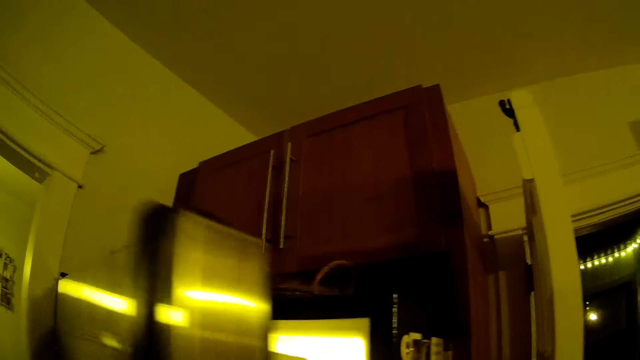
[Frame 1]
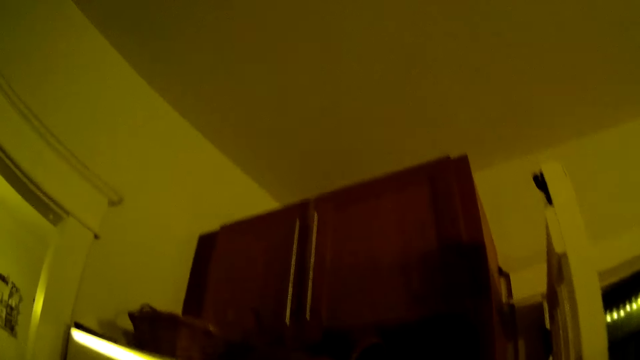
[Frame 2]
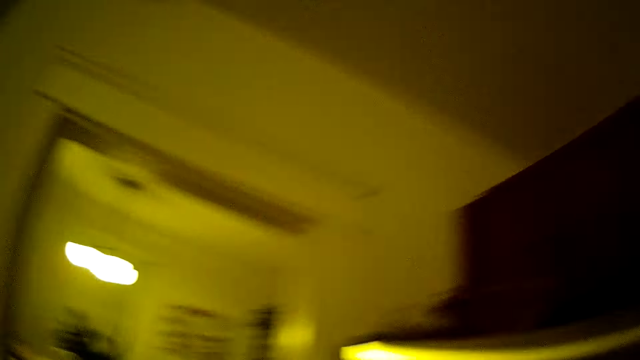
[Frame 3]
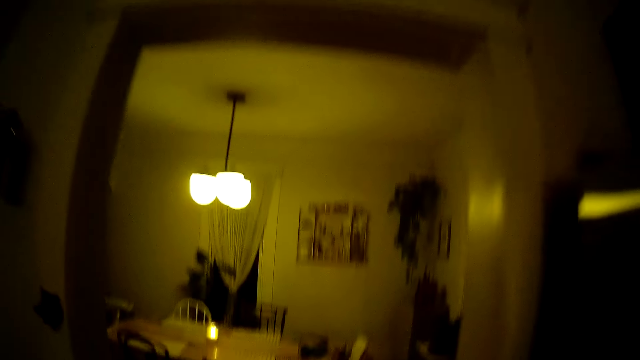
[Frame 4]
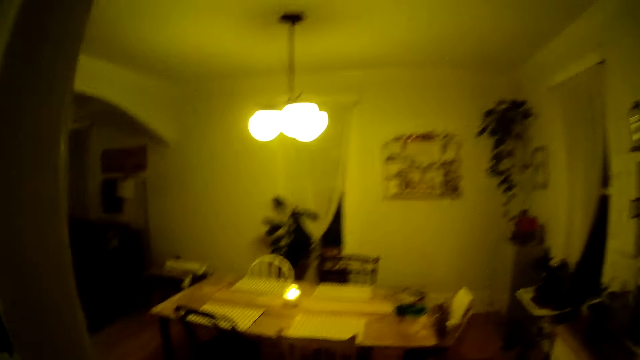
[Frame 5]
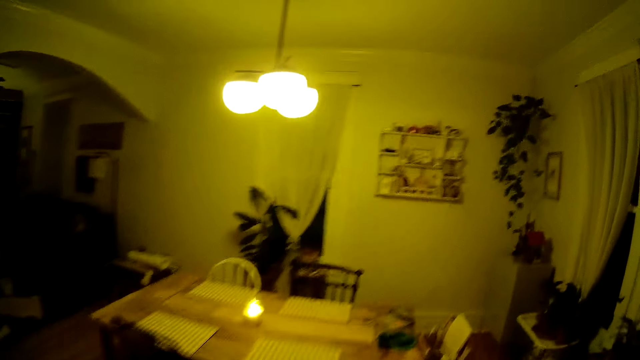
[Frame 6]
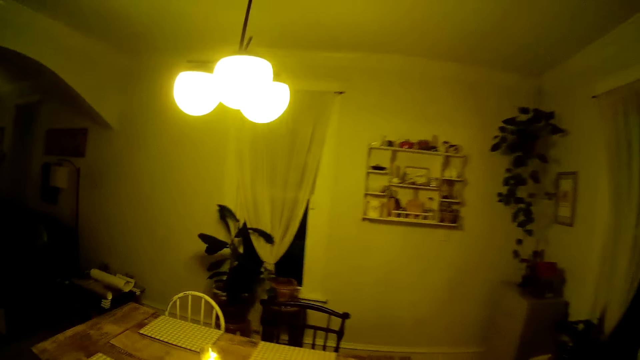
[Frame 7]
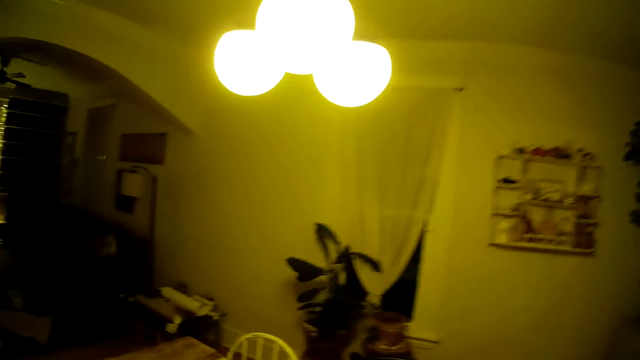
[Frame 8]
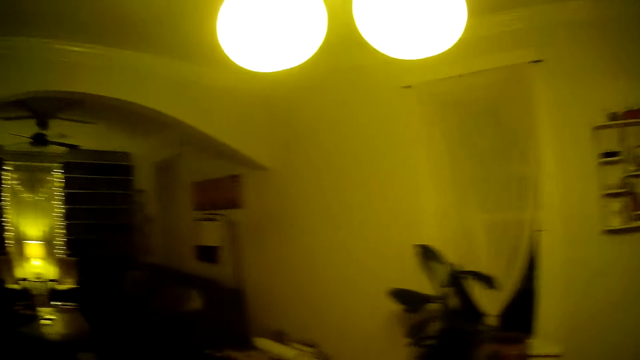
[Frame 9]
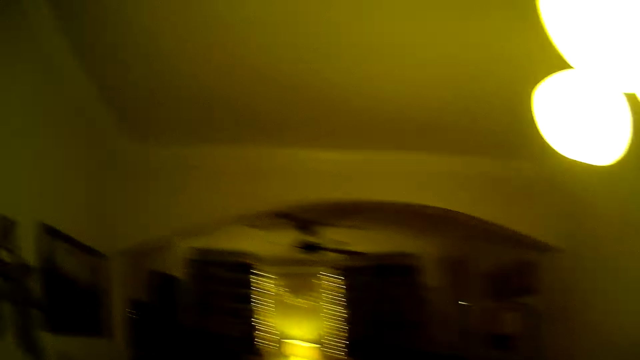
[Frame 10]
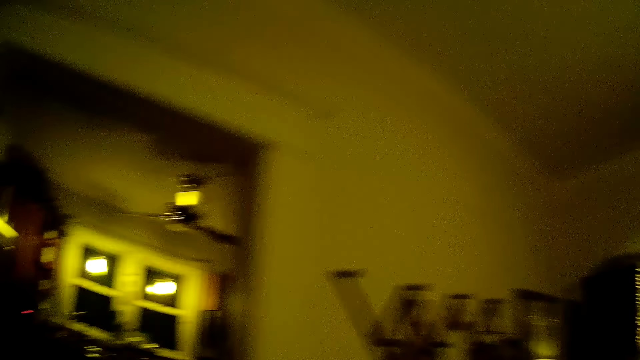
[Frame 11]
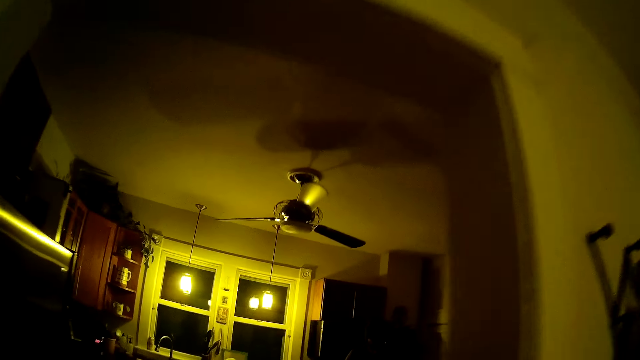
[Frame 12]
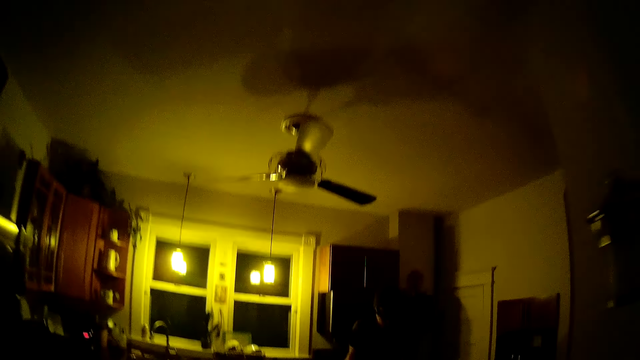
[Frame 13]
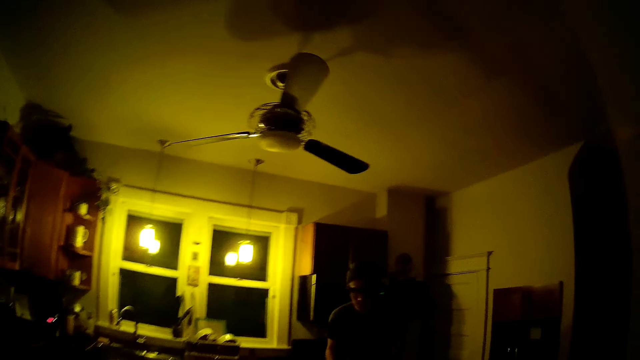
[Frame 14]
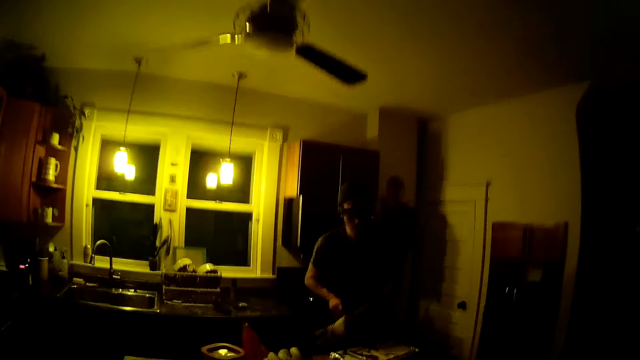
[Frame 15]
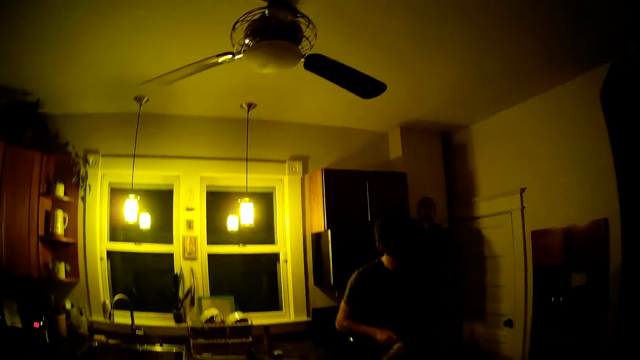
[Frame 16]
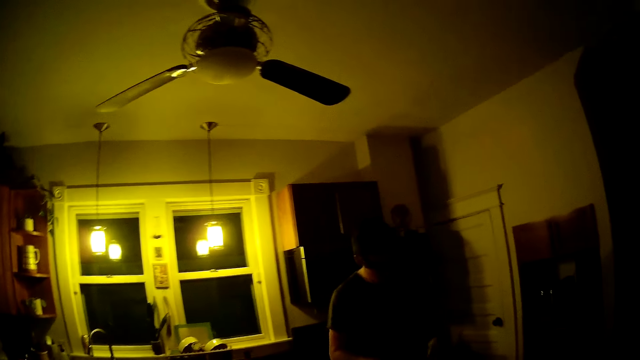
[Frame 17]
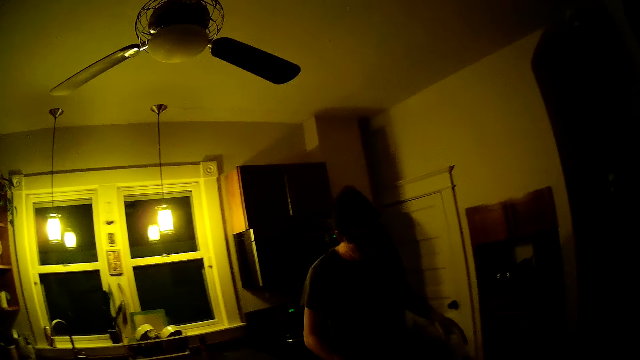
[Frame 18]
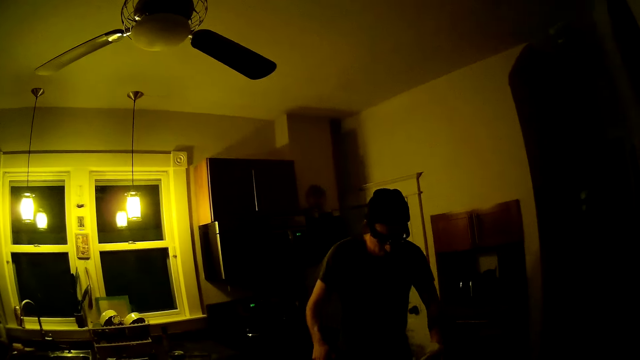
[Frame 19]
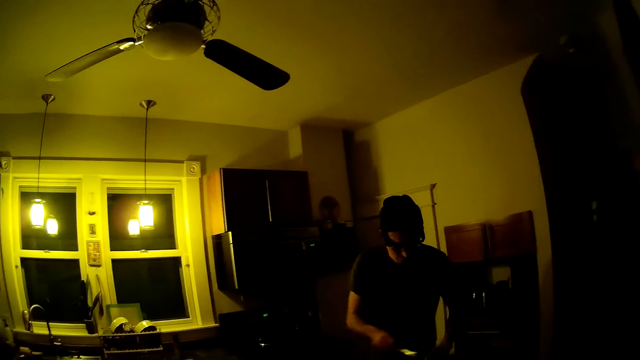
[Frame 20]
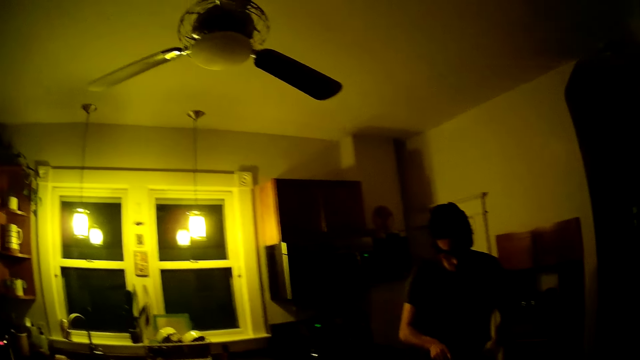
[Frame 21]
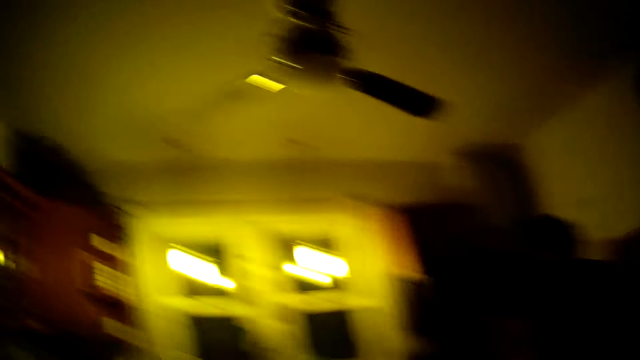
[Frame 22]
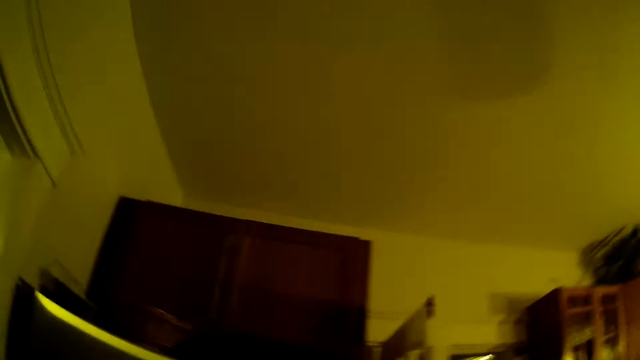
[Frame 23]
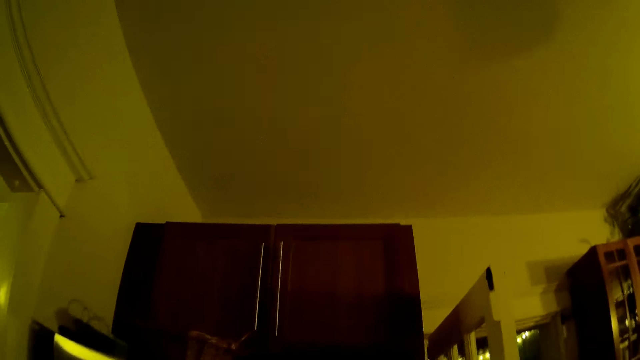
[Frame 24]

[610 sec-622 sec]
The camera wearer closes the fridge with her left hand. She moves around. She walks into a dining area. She walks into the kitchen. She interacts with the man. The man scrapes the pot with the tongs in his right hand. The camera wearer talks to the man.

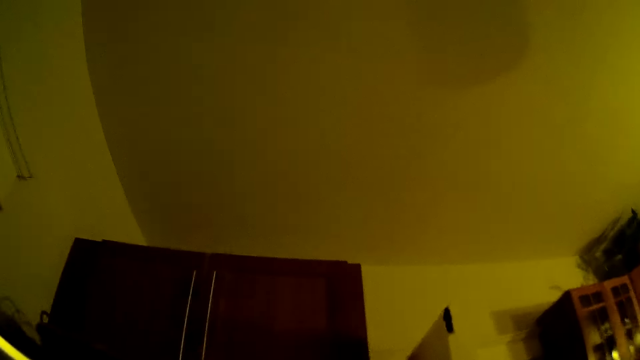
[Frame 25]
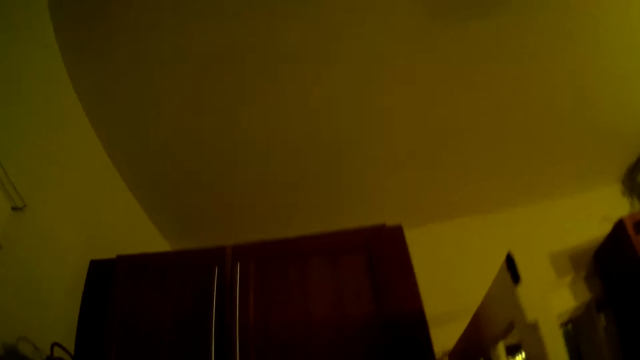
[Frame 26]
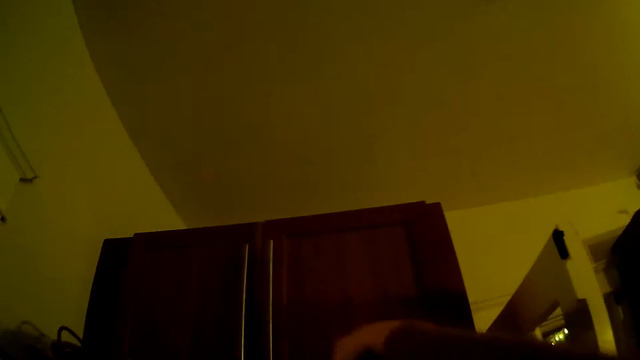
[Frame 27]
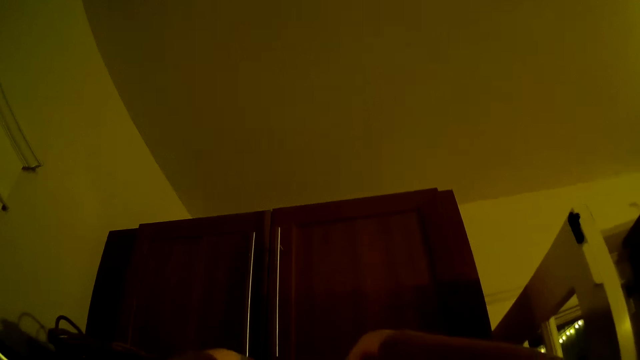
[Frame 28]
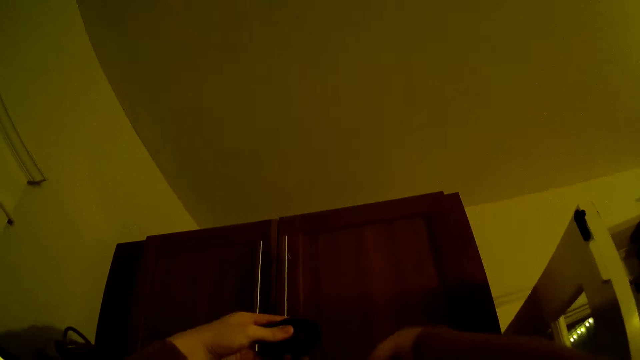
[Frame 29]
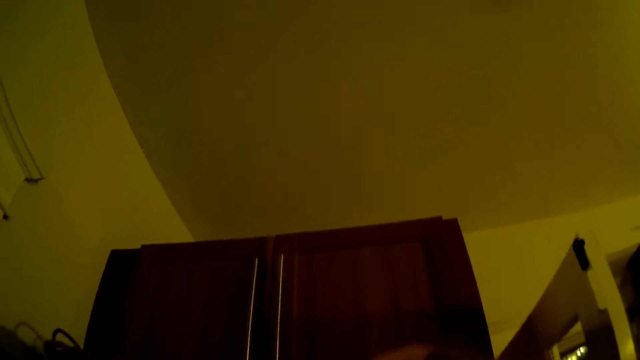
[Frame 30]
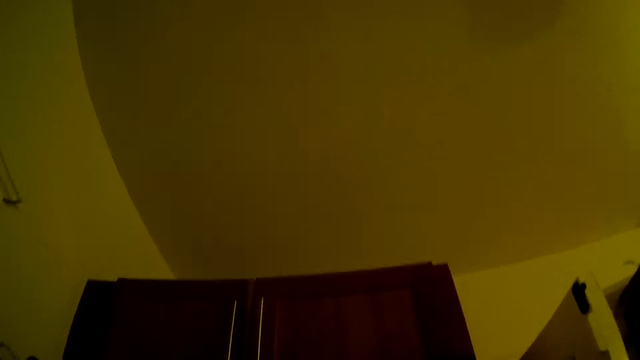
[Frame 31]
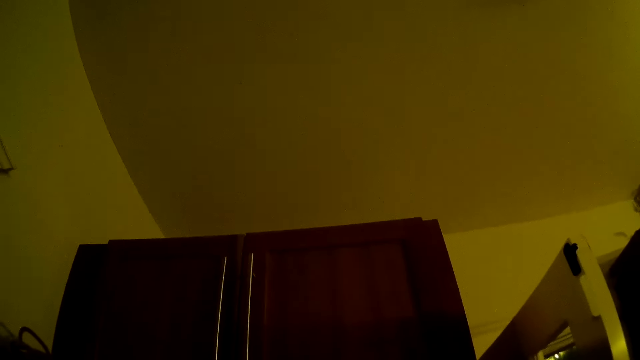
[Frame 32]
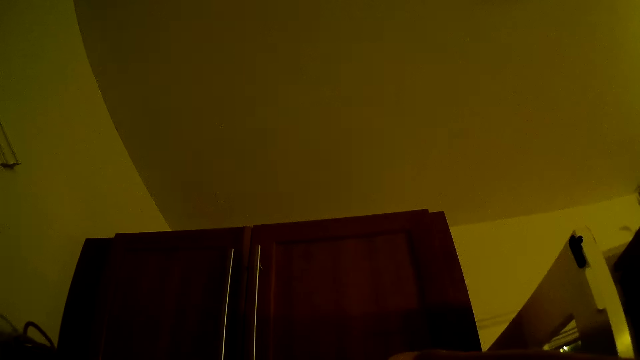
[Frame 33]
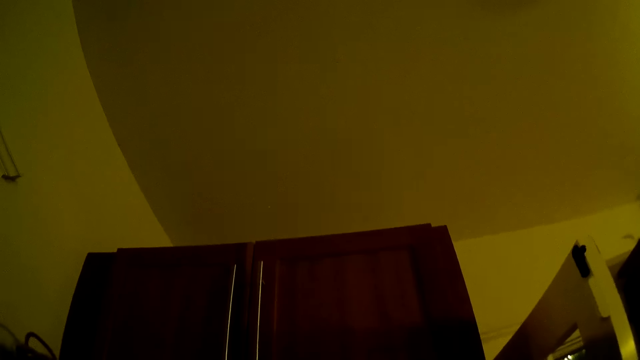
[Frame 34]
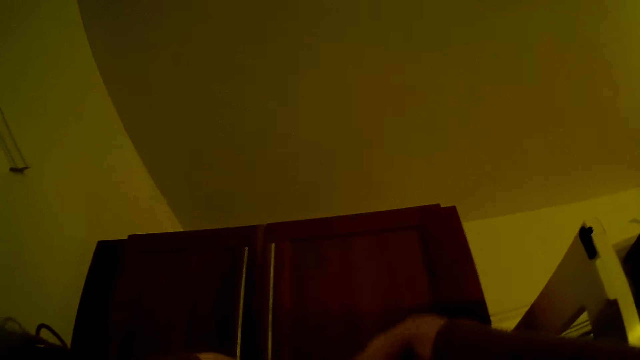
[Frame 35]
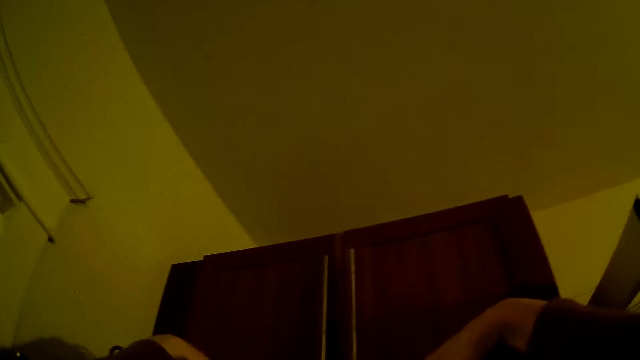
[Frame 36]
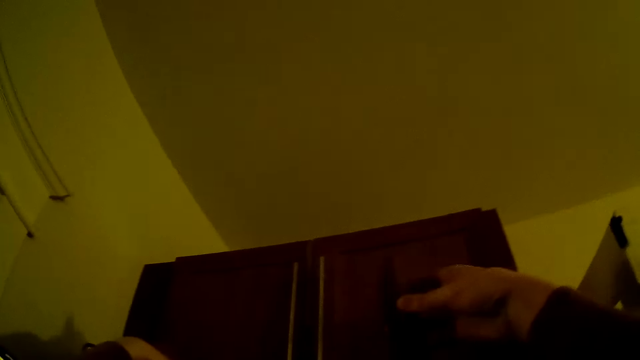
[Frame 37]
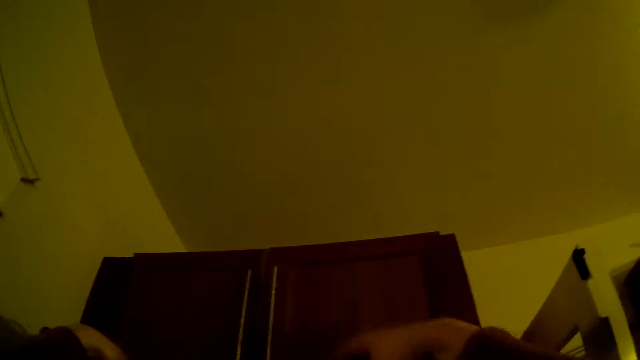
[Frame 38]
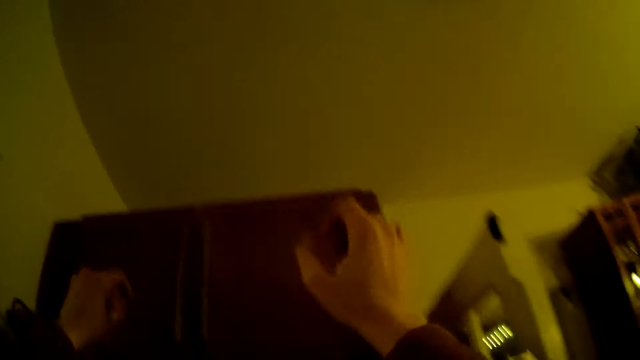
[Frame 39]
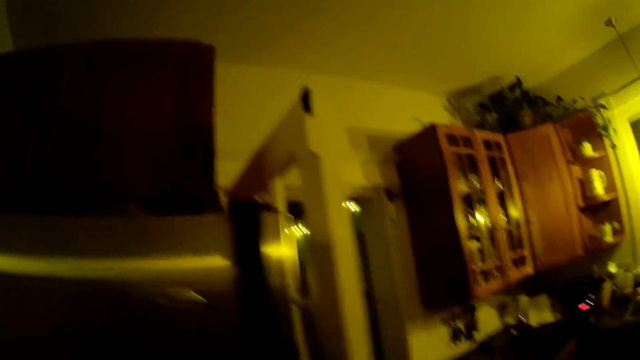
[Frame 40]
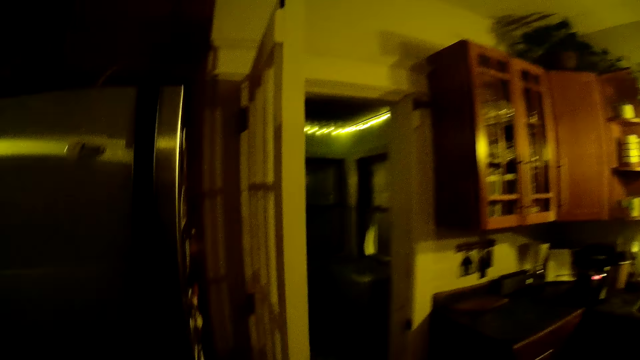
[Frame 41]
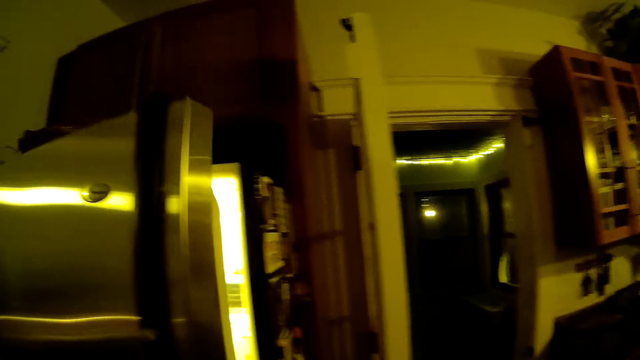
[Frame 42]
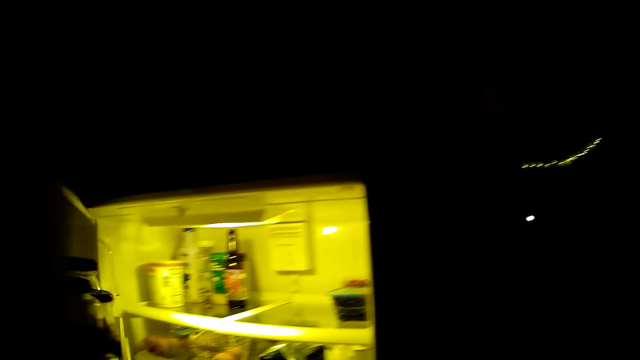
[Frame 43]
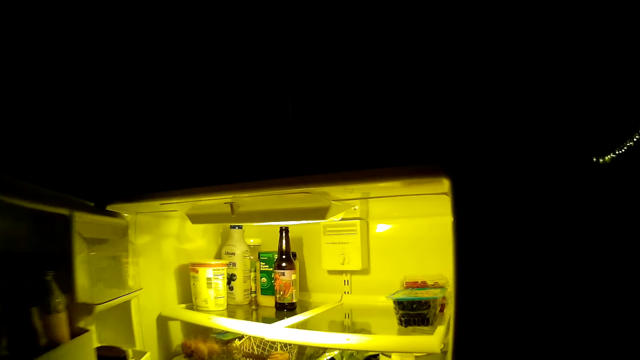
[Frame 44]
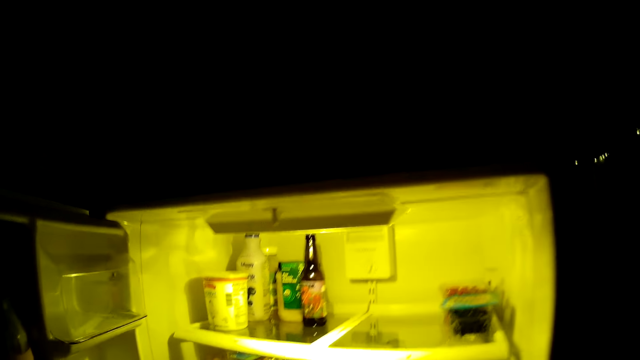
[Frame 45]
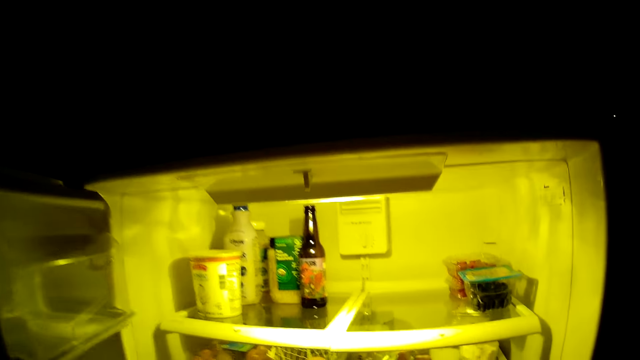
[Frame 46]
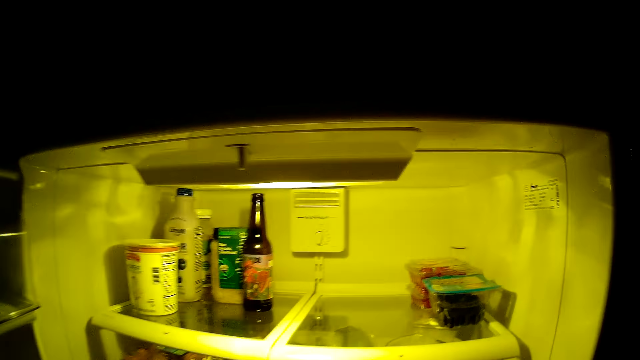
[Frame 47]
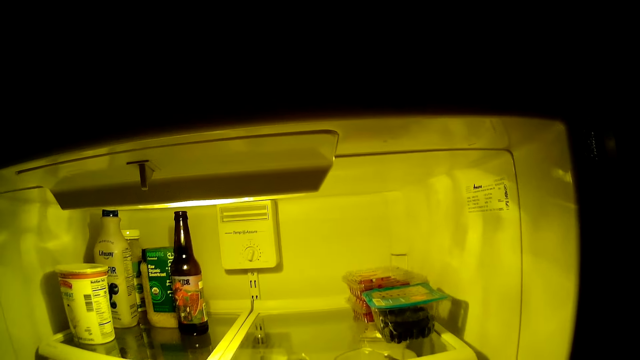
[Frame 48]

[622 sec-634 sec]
The camera wearer looks around. She reaches for some objects at the top of the fridge. She opens the fridge with her left hand.
